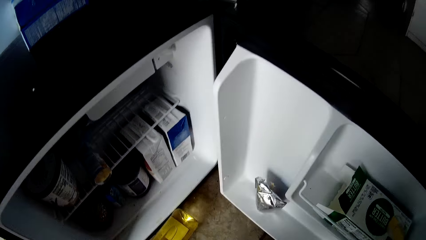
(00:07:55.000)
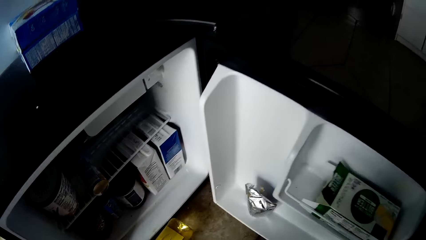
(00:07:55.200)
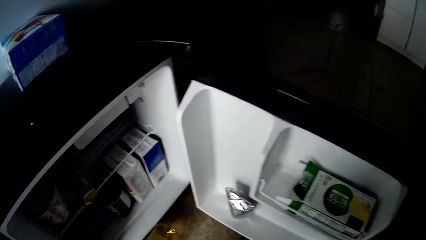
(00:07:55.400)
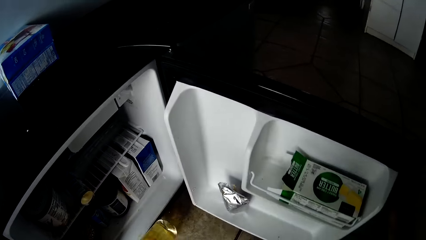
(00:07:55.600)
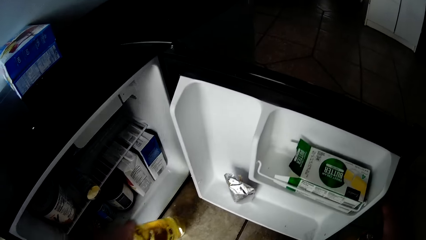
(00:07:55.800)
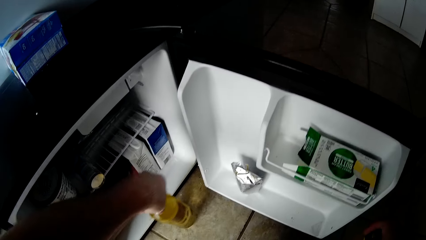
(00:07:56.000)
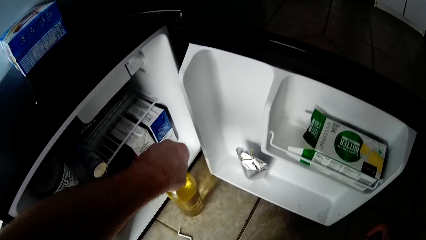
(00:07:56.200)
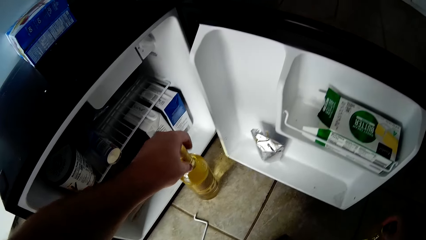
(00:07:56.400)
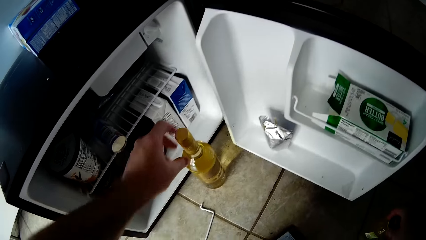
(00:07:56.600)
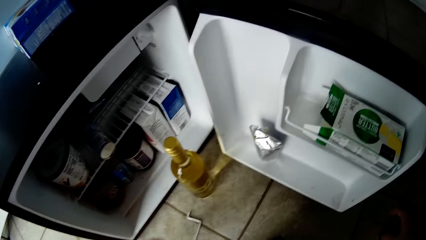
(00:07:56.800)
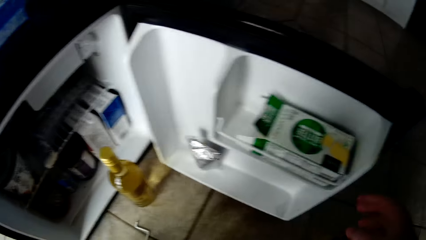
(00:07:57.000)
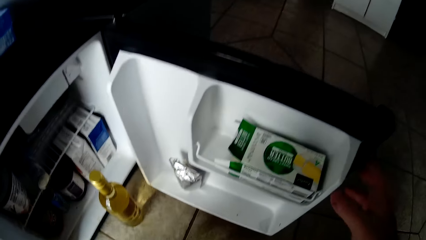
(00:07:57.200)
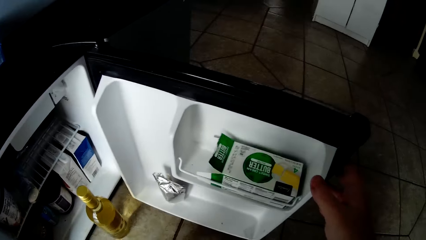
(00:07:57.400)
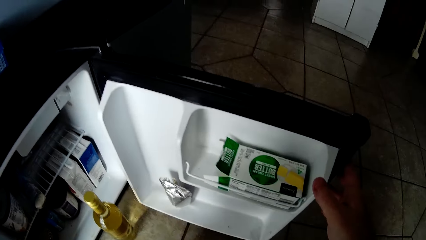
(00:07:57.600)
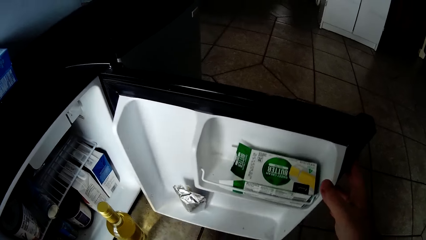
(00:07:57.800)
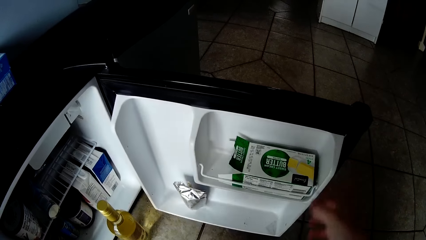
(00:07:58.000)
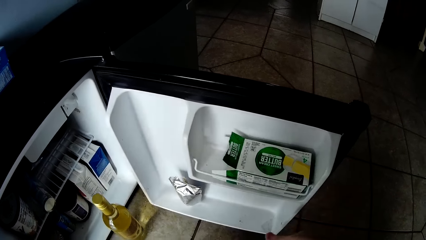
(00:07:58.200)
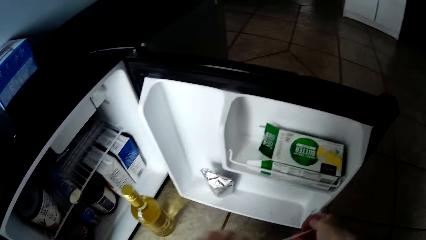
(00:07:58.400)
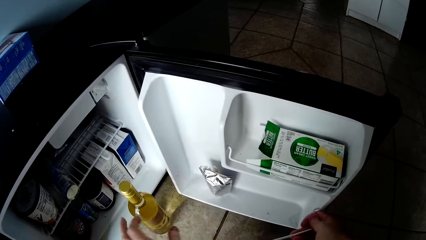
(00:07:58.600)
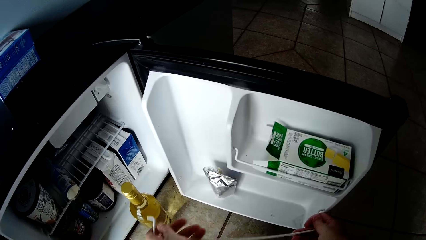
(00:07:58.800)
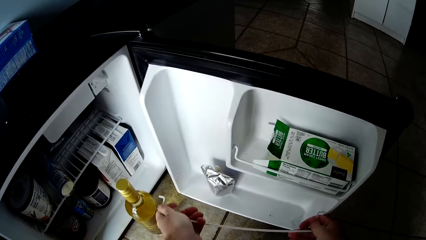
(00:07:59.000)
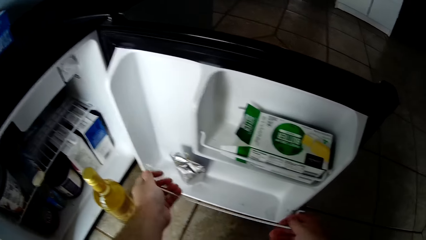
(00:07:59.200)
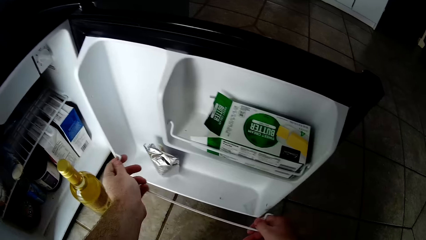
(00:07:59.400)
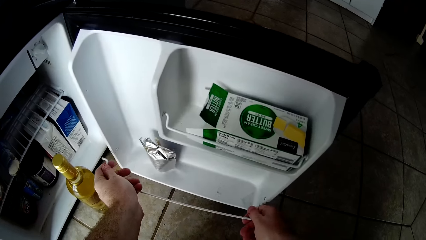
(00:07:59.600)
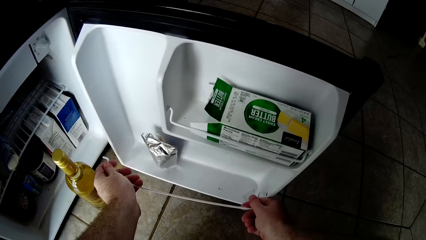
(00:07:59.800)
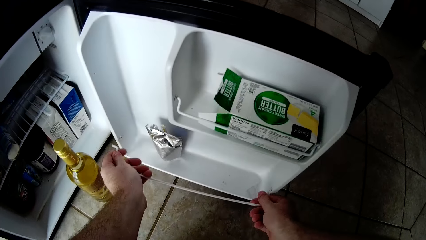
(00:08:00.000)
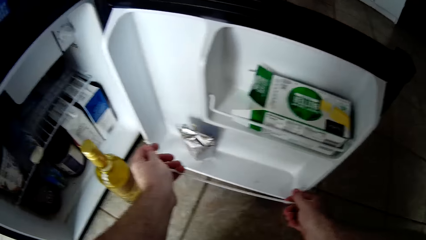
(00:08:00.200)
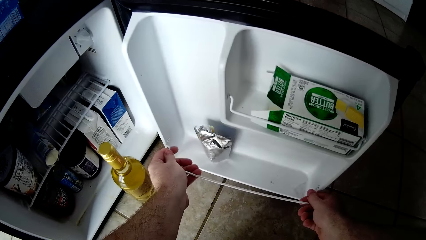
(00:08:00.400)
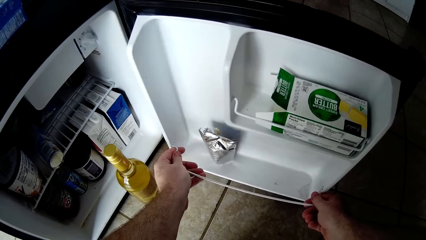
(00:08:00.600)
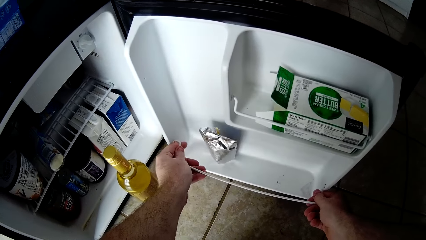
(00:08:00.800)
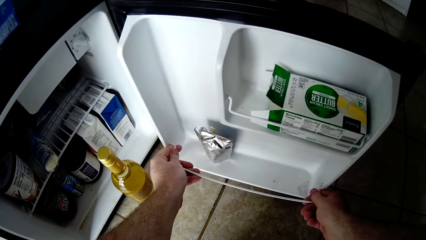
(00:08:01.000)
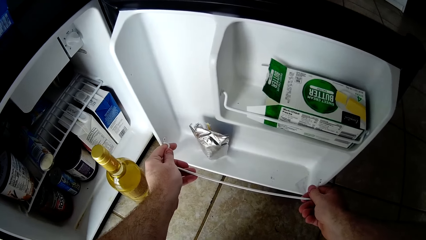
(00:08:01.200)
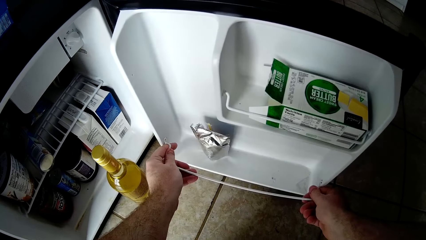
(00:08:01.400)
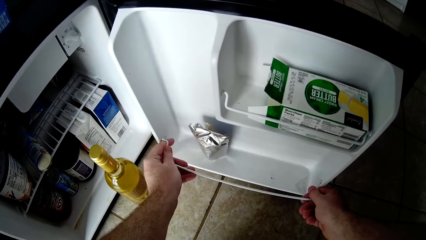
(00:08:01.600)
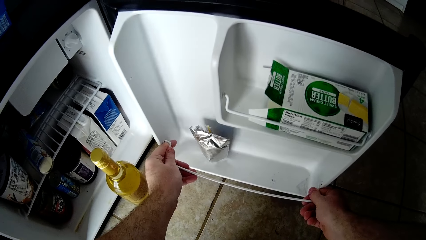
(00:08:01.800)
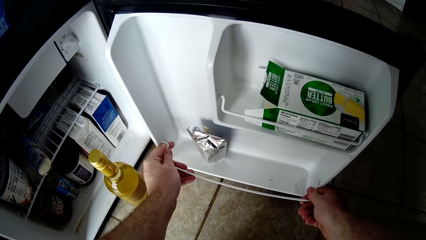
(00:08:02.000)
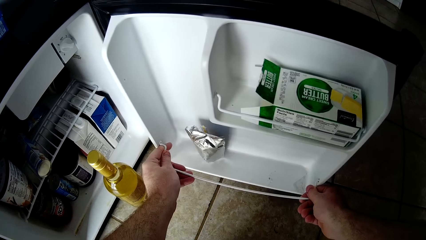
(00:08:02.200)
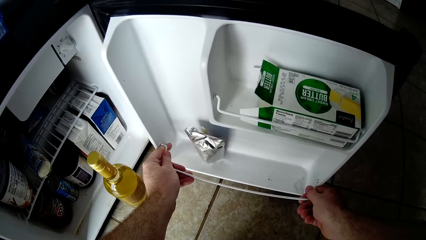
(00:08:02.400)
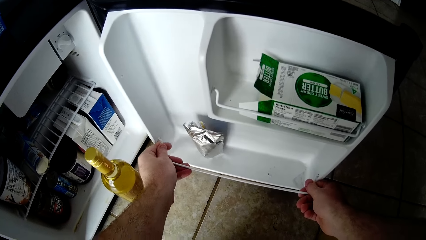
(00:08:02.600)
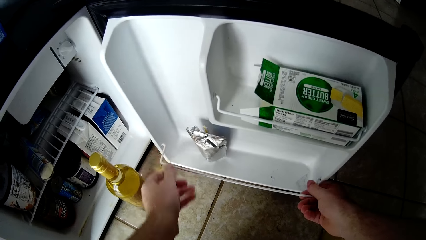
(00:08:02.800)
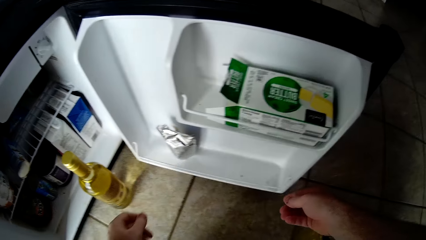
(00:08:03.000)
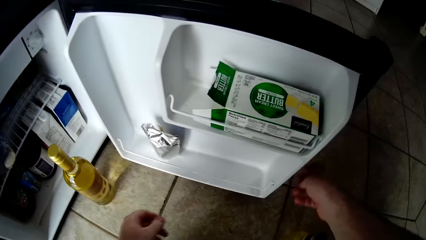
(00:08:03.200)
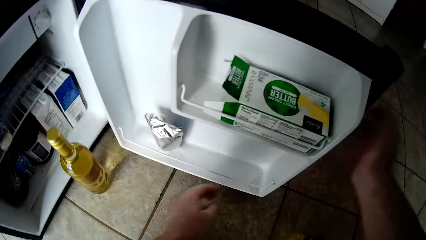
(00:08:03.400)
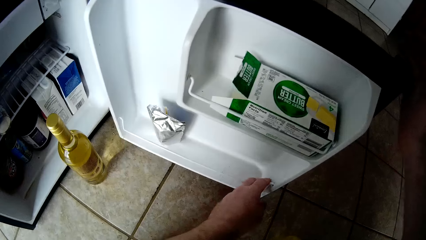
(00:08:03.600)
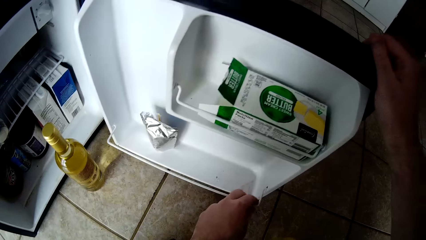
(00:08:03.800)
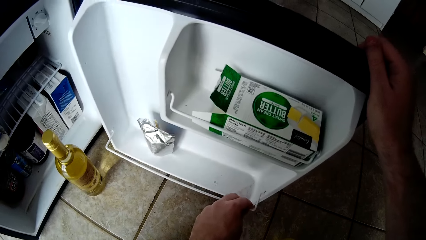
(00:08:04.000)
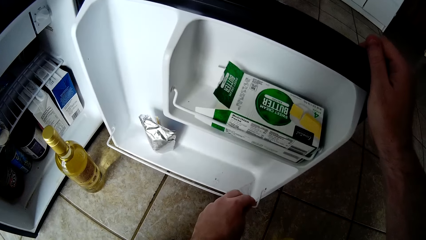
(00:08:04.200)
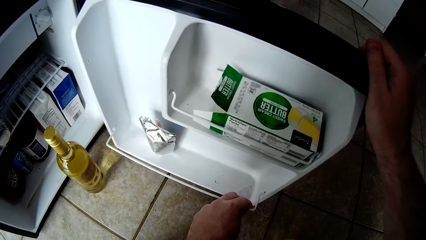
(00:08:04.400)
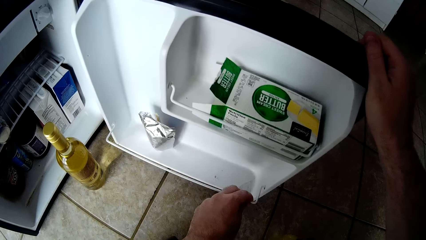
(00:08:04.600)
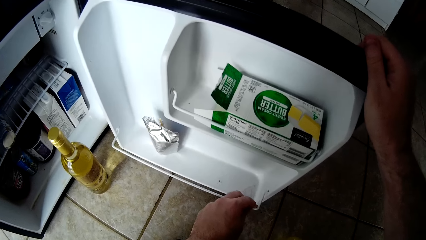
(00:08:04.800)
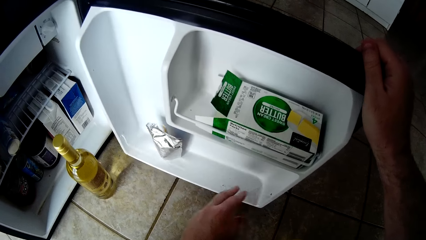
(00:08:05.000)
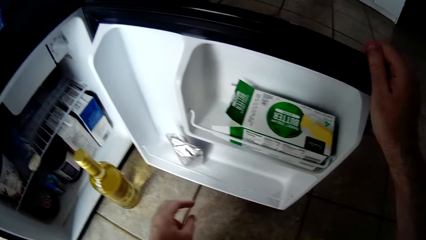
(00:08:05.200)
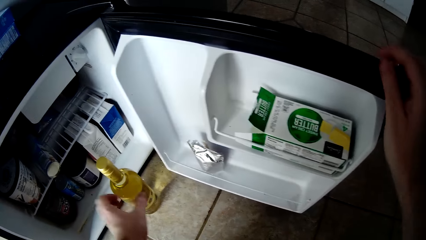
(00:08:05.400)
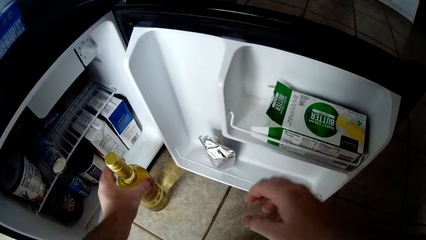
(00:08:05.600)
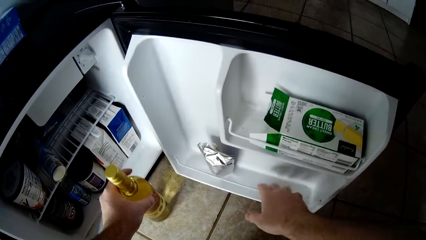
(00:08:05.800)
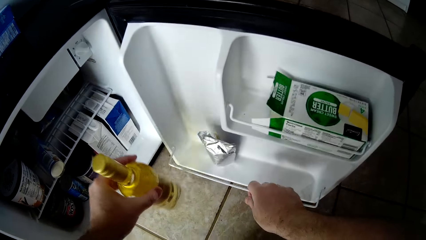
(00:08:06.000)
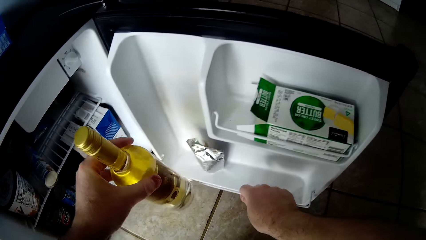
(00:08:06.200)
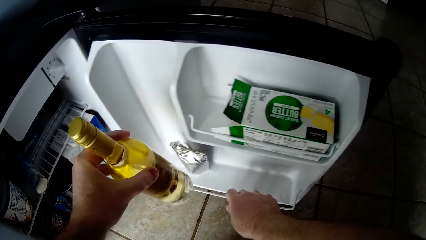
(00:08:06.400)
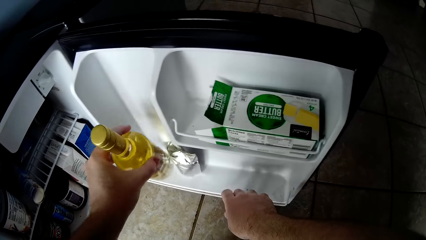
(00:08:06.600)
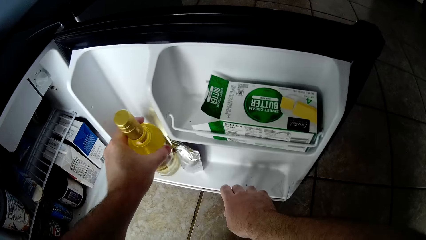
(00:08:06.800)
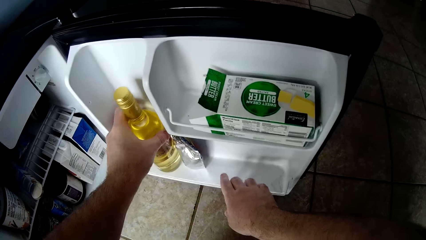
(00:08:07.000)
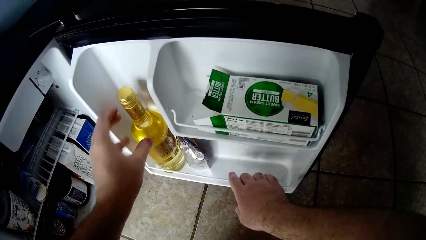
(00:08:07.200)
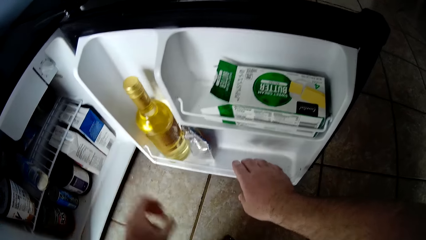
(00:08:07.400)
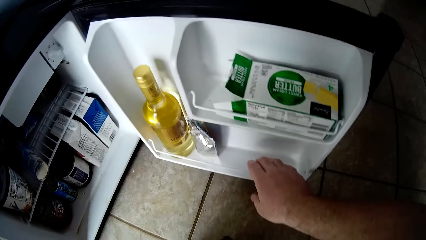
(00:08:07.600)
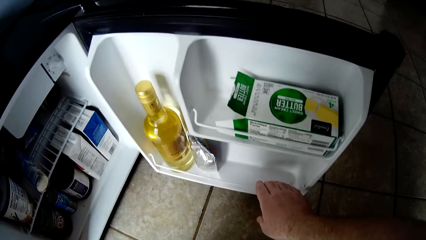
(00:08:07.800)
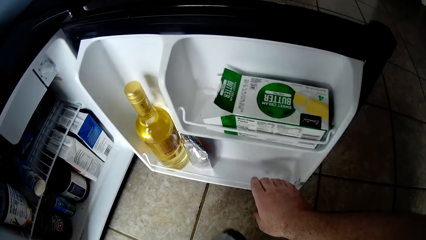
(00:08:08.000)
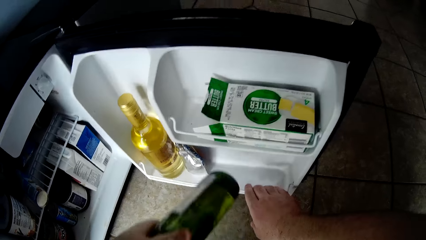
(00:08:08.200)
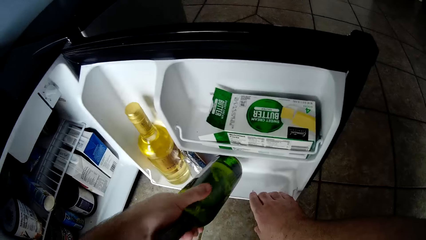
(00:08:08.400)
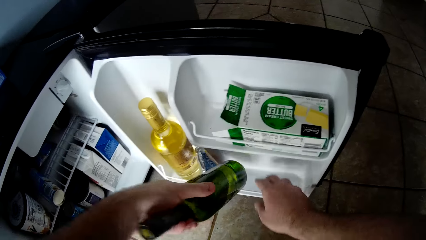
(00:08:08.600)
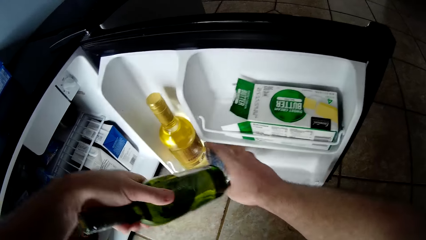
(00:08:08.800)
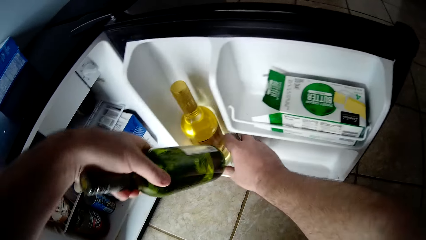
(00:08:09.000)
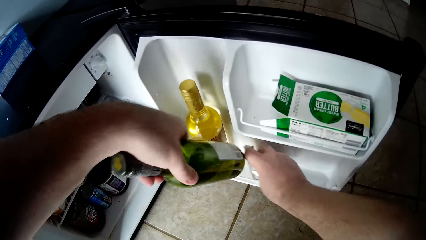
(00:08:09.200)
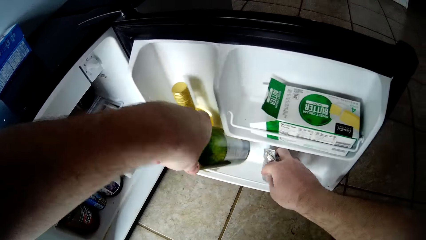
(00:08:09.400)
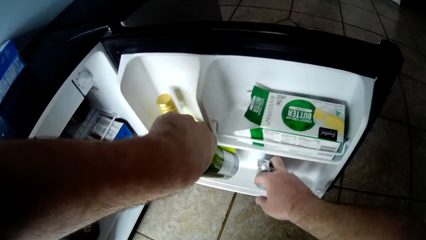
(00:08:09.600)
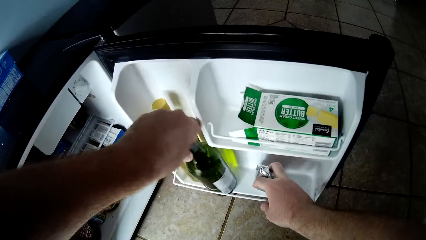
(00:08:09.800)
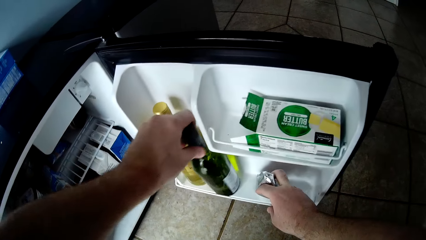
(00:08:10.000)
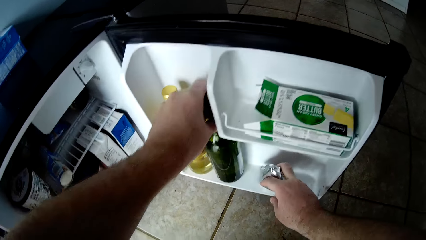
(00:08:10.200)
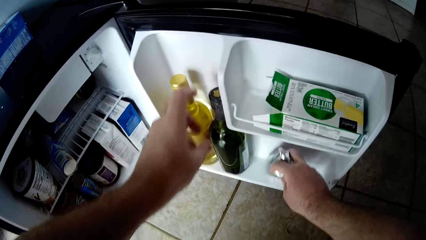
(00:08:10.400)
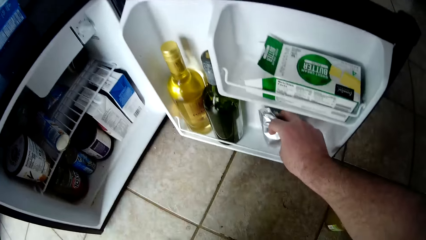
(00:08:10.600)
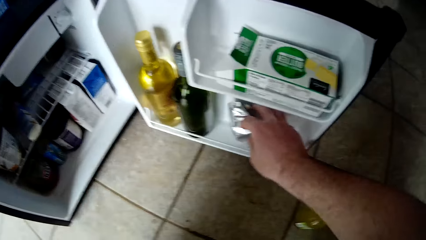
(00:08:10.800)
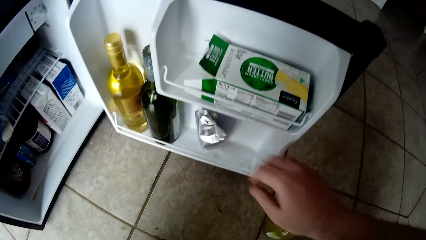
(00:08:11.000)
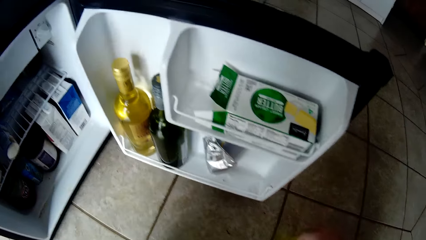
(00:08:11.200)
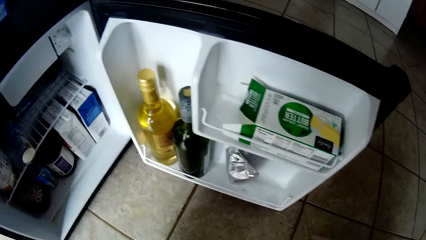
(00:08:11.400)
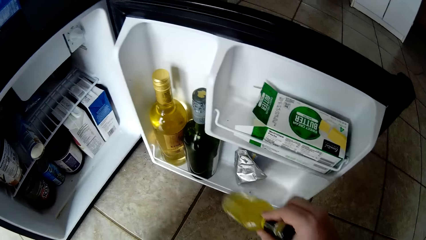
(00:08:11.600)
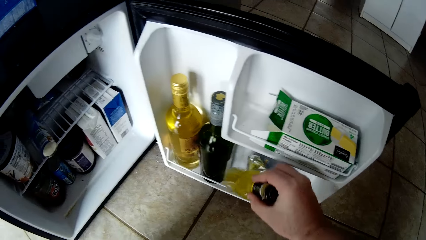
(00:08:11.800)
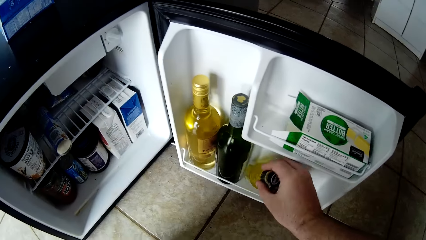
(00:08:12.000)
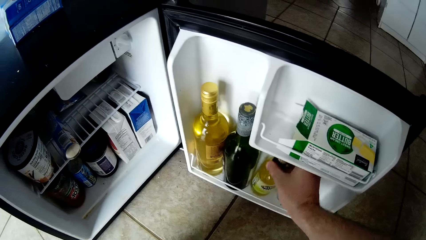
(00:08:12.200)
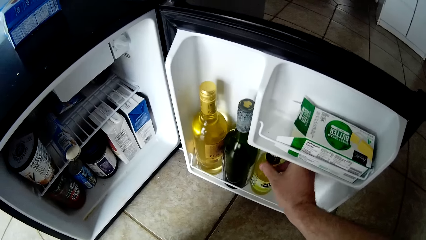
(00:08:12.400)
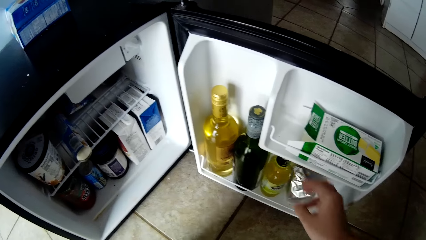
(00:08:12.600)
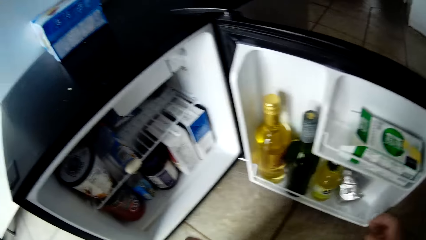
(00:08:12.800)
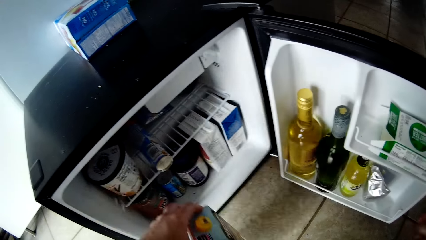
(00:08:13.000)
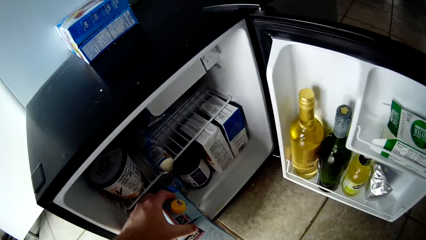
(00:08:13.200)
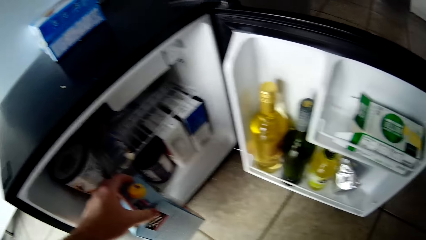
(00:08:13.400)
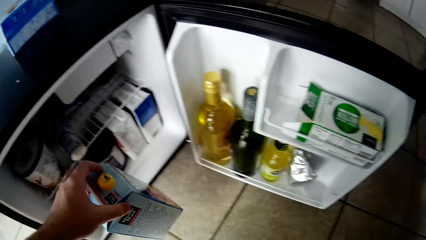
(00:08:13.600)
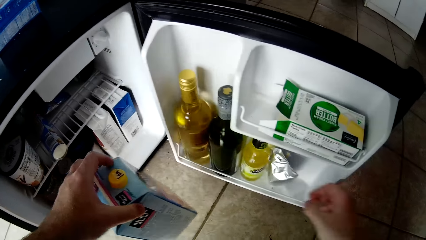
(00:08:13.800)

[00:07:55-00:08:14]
The camera wearer picks a bottle from the floor. They pick part of the fridge. They fix part of the fridge in the fridge. They pick the bottle from the floor. They put the bottles in the fridge.
